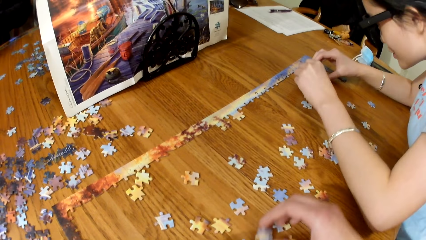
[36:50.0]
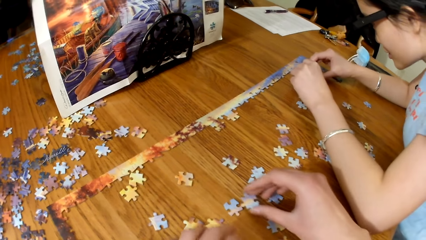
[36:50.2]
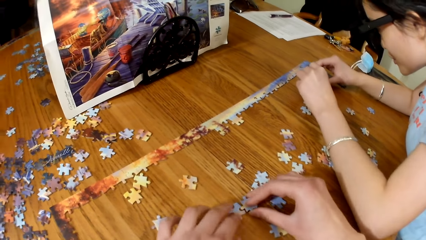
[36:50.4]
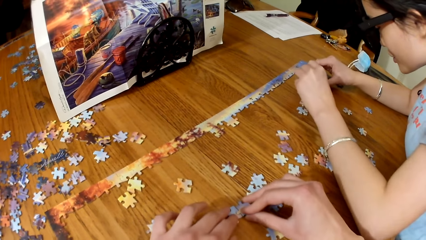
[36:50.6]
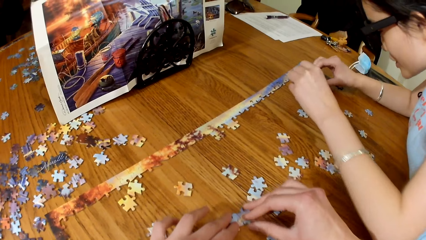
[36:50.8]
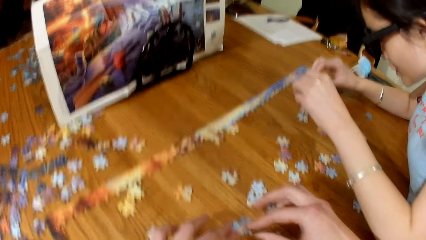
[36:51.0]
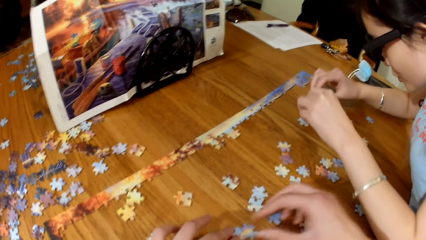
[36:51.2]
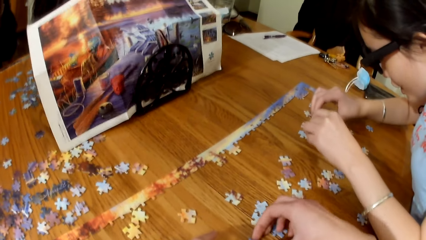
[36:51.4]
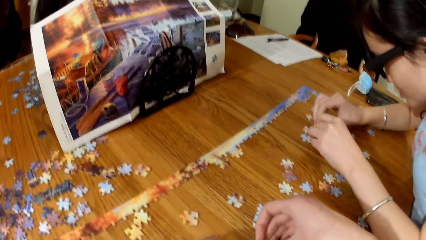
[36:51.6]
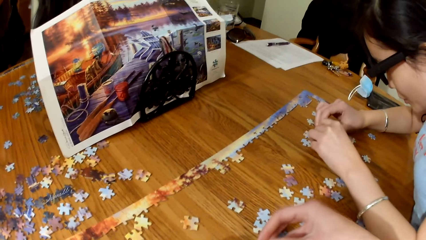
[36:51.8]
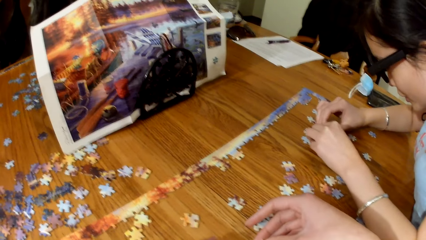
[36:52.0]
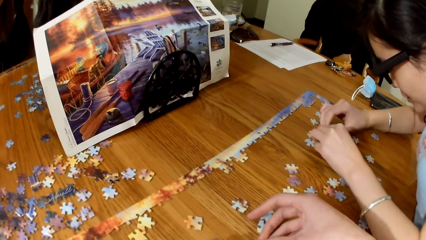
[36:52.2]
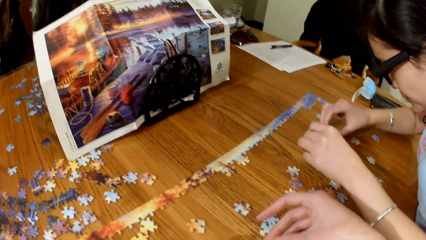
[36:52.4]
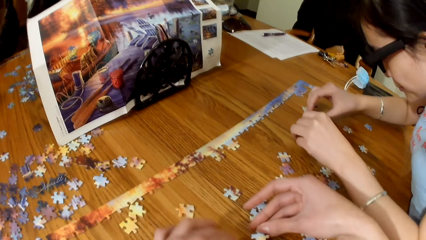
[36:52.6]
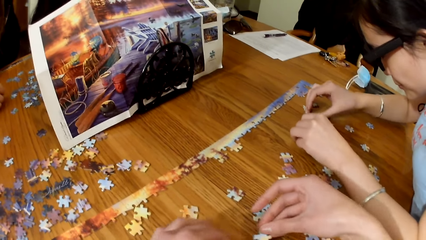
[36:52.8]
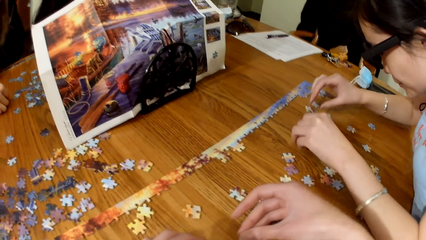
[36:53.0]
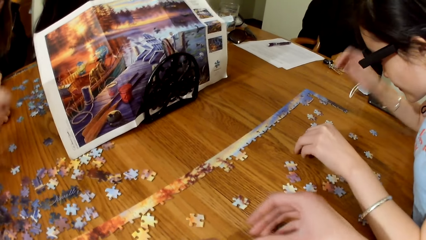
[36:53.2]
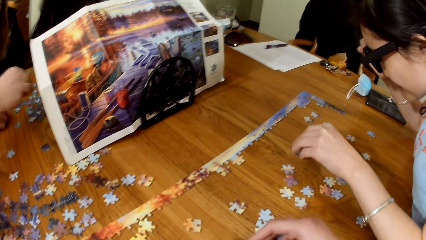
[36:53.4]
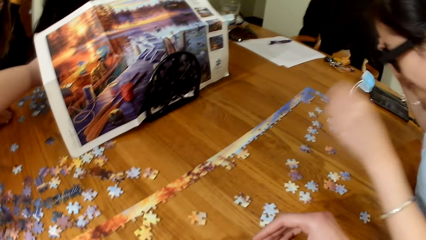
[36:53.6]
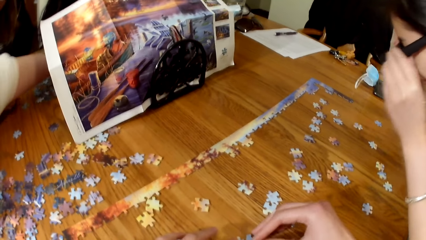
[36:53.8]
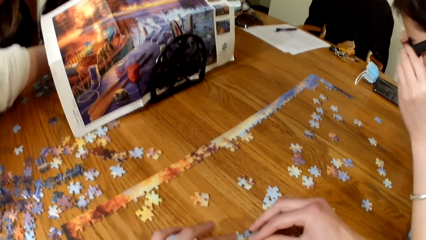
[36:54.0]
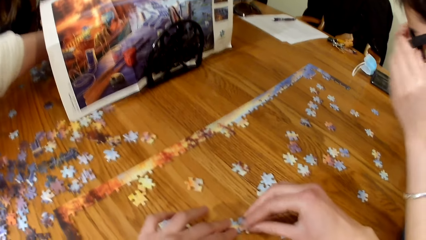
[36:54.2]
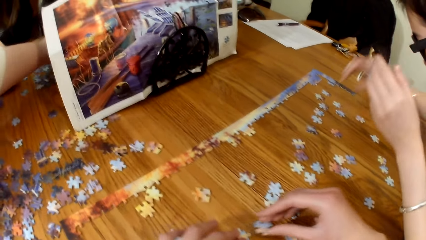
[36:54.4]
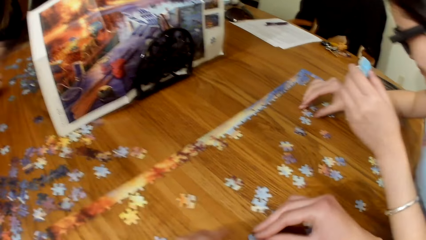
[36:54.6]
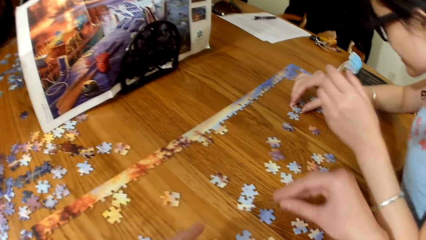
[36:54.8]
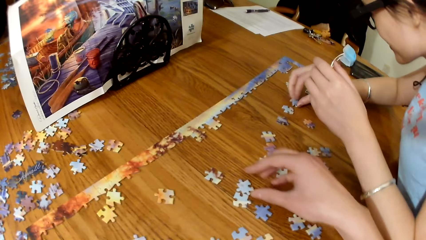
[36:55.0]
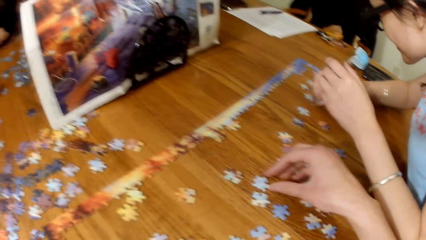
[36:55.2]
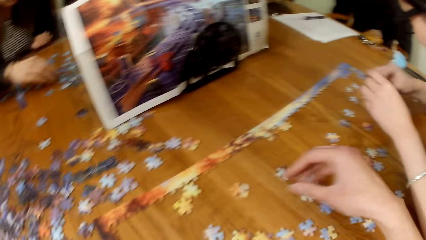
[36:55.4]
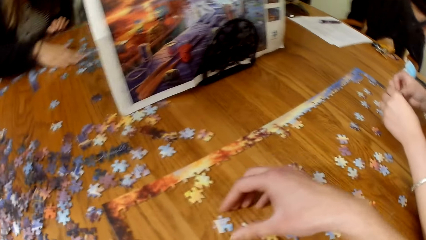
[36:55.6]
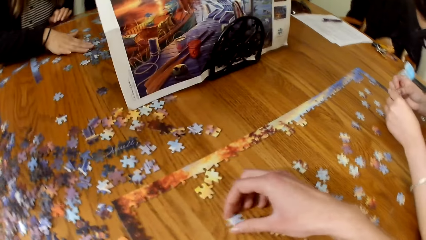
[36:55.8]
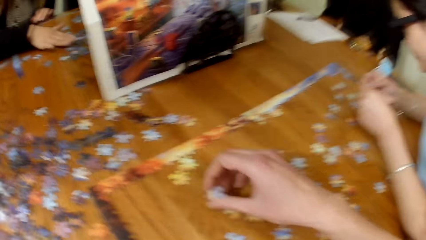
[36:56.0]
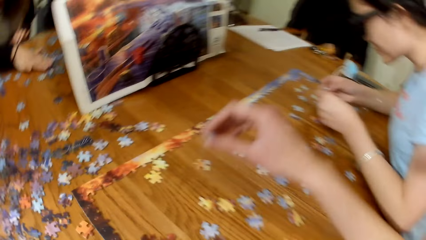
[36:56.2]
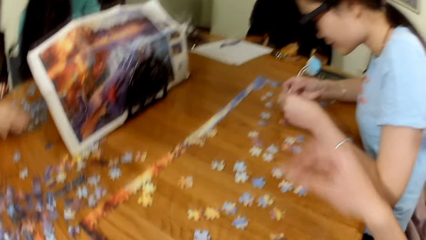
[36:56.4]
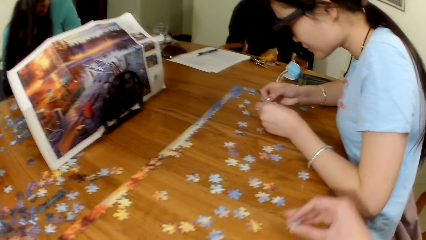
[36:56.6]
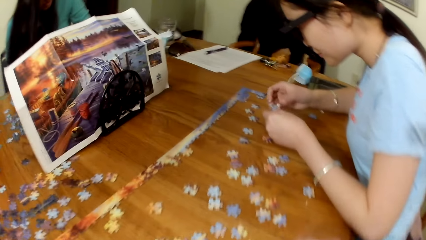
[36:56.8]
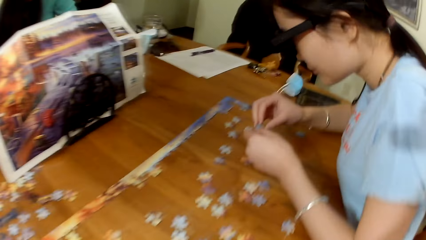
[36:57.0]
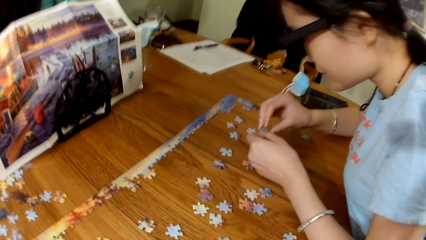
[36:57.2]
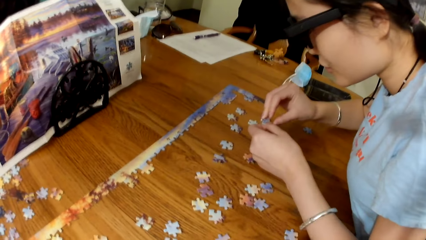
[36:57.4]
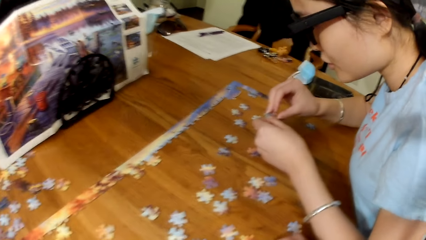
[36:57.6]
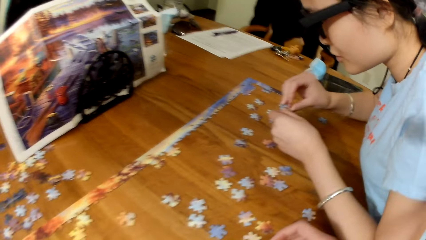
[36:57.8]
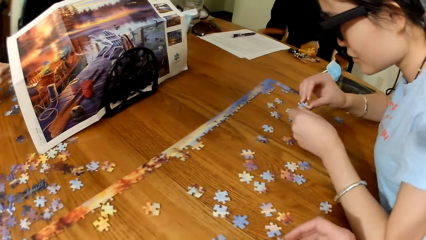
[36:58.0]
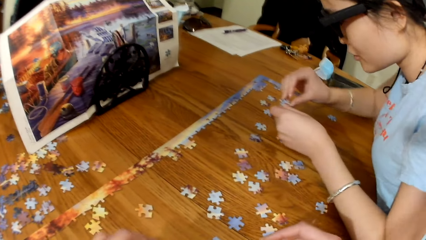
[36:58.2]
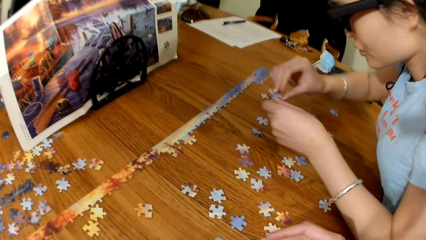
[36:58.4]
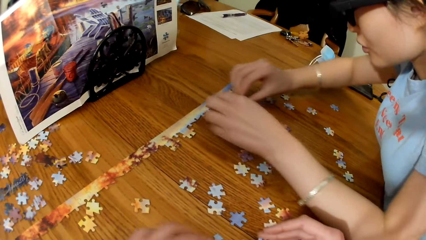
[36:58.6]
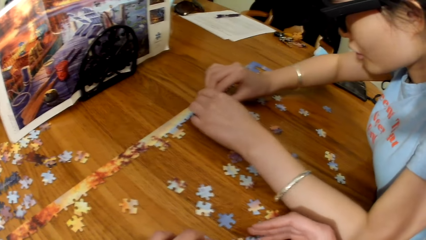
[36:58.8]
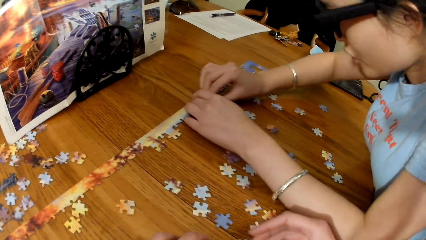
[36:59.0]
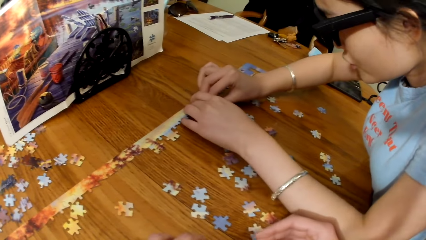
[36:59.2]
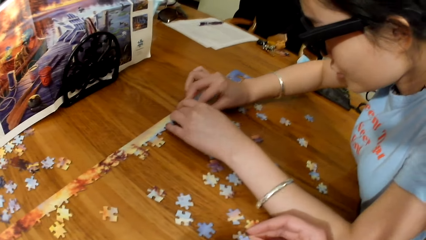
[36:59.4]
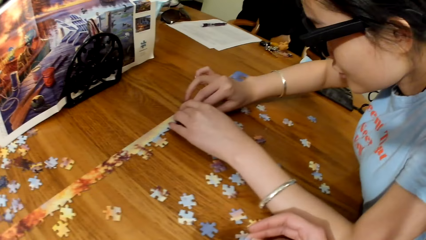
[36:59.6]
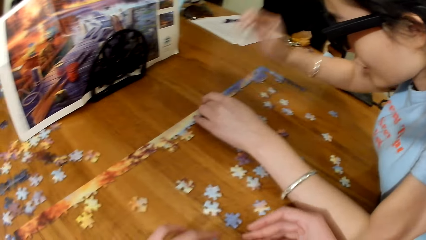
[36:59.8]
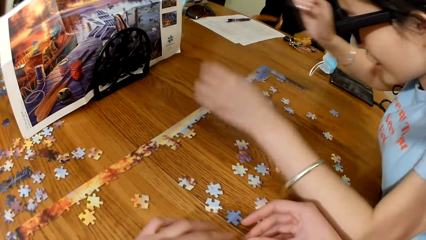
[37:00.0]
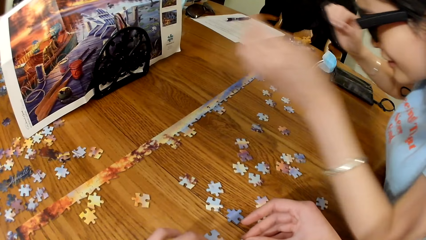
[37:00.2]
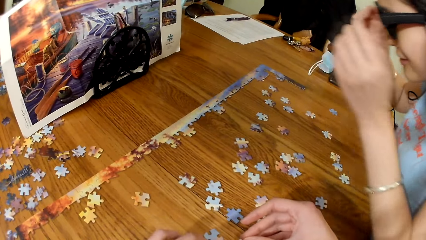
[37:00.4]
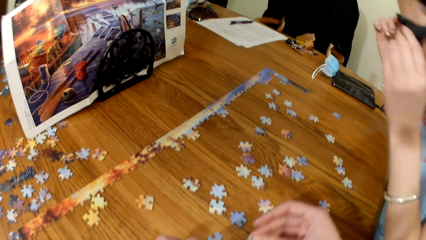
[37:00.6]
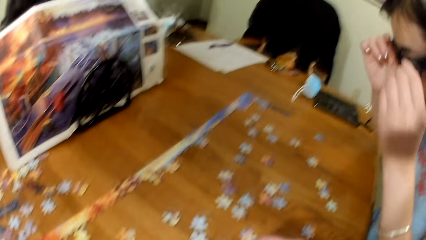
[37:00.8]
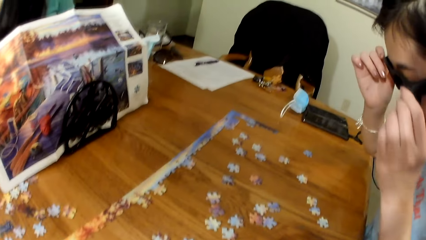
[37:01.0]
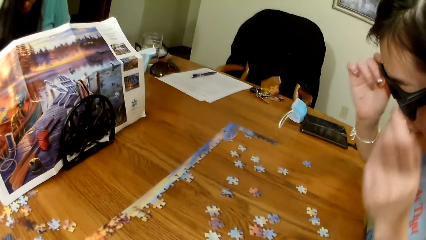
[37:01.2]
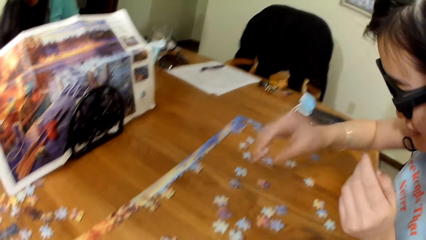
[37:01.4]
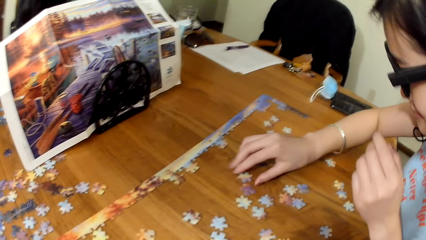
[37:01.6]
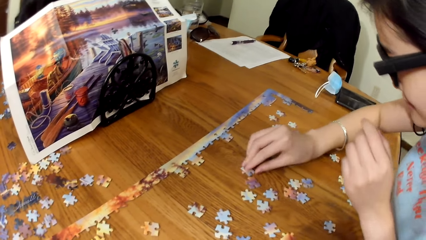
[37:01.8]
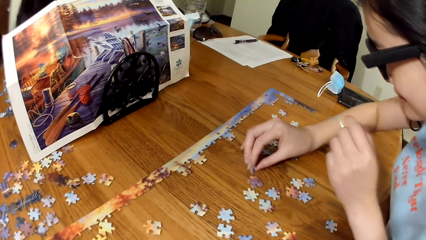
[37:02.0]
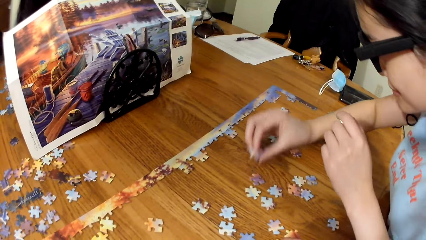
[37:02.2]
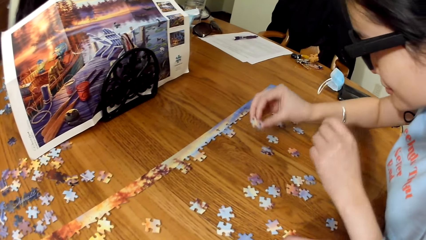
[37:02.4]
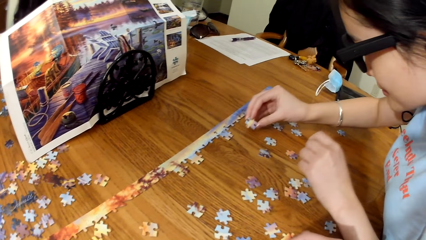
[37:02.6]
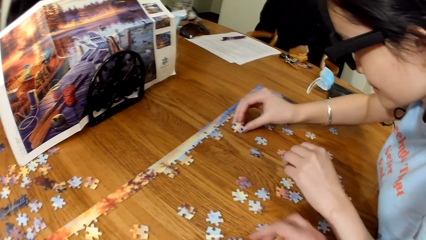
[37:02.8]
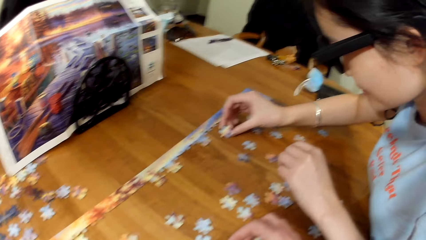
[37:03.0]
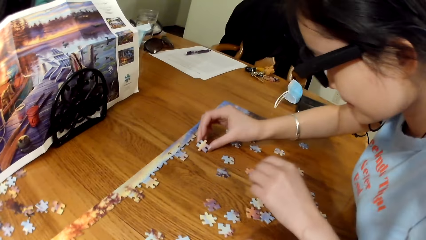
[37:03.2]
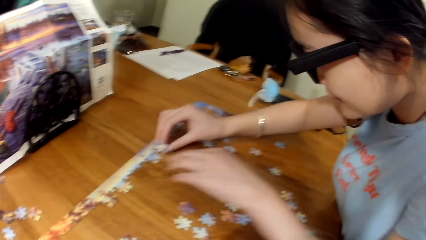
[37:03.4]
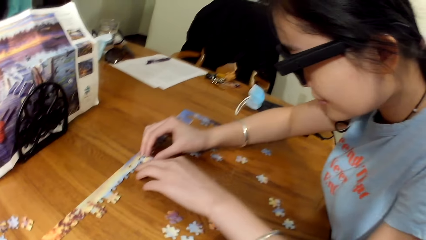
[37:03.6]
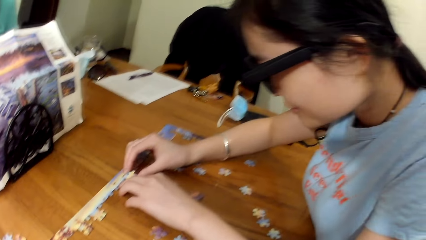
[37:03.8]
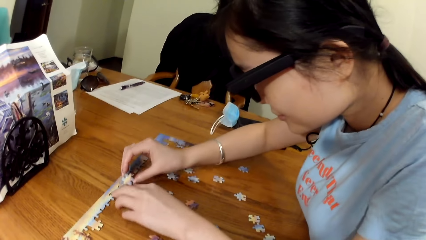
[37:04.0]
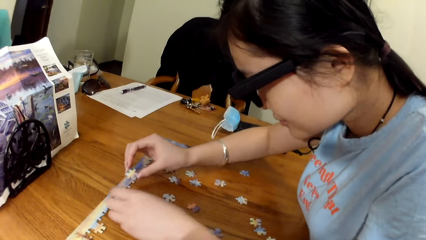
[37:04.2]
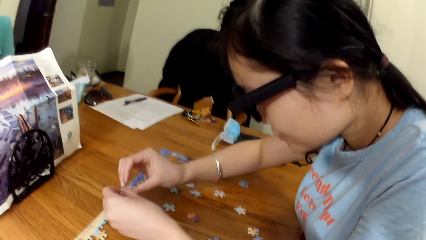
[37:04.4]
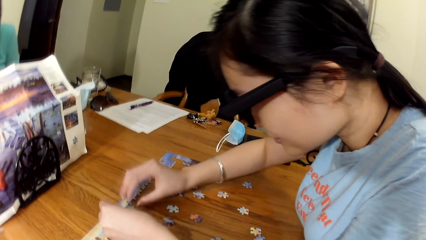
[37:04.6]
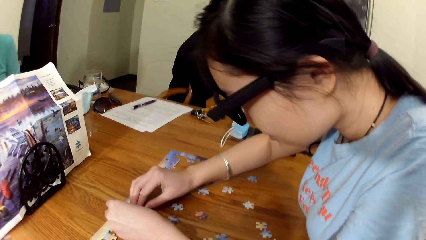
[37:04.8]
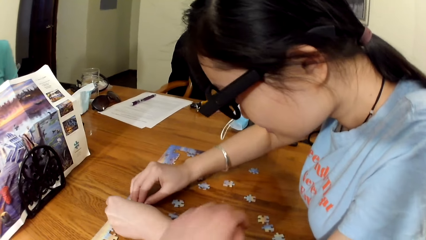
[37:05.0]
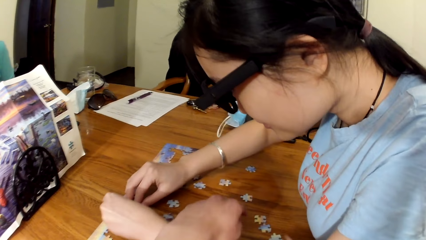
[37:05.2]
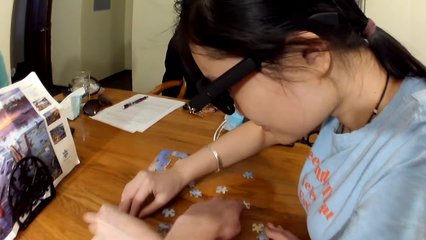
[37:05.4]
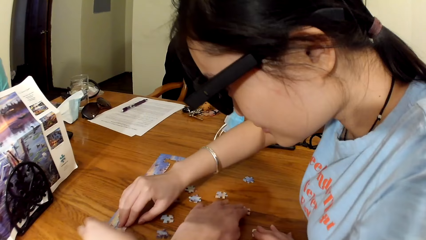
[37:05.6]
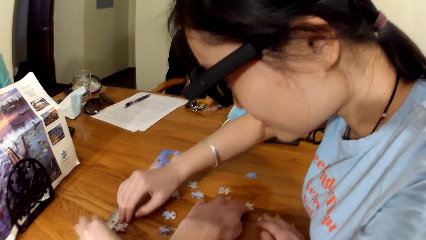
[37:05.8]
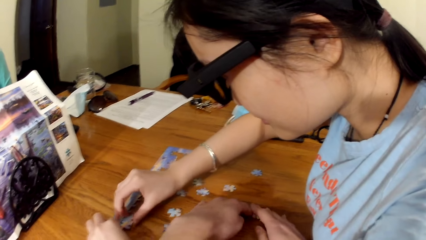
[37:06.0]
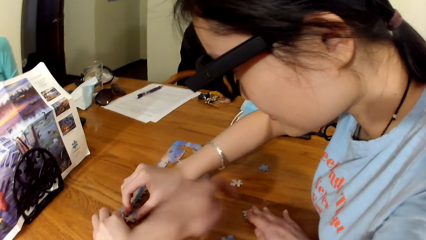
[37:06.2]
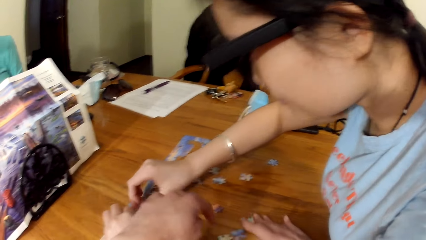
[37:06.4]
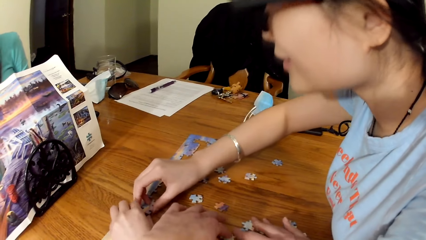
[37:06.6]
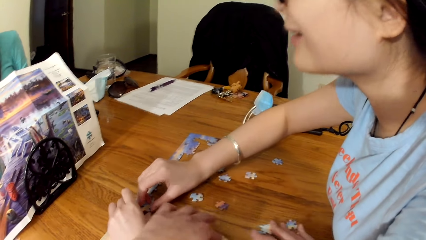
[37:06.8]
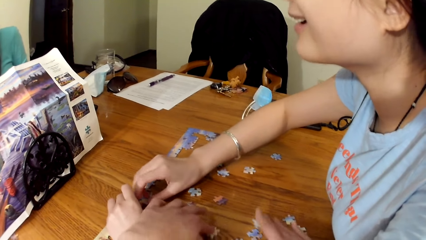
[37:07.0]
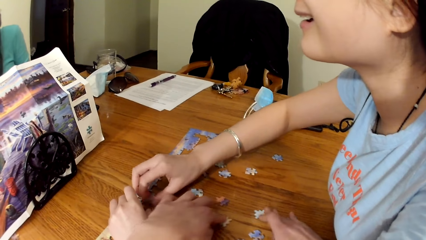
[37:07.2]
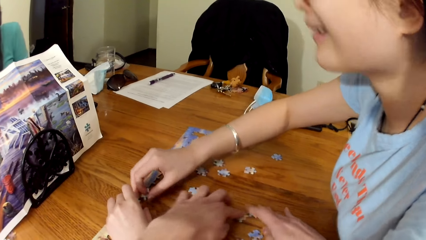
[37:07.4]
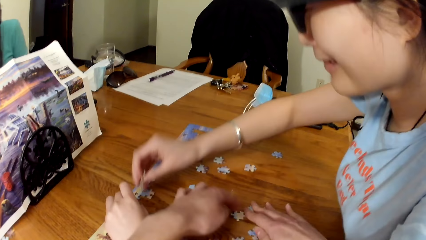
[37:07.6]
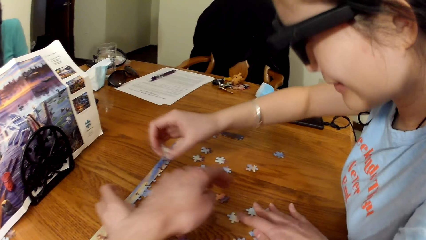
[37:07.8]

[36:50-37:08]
A lady plays the jigsaw puzzle. The camera wearer plays the jigsaw puzzle. The lady picks the puzzle pieces. The camera wearer picks the puzzle piece. The lady plays the jigsaw puzzle, picks a puzzle piece from the table, plays the jigsaw puzzle and looks for puzzle pieces. The camera wearer picks a puzzle piece.
